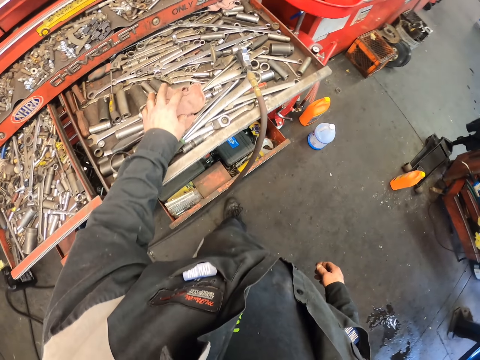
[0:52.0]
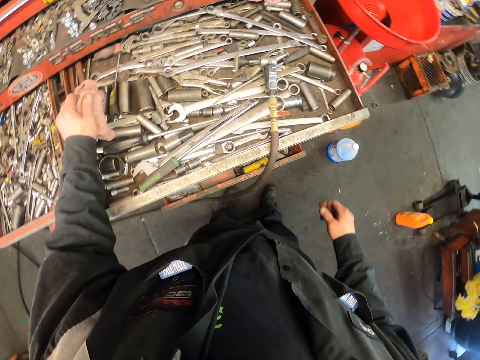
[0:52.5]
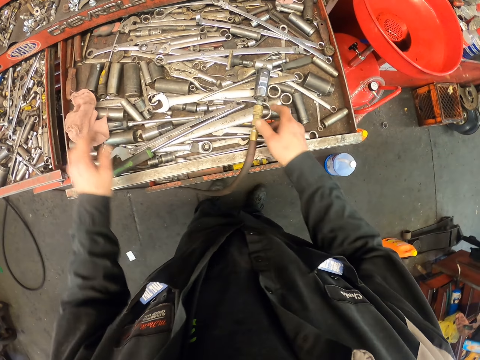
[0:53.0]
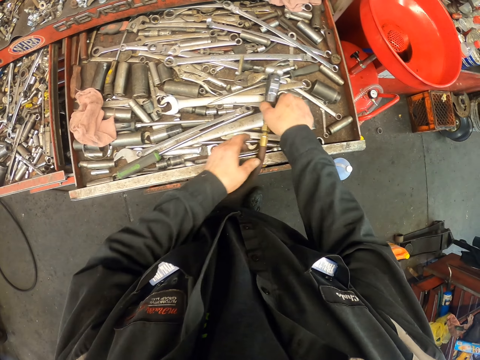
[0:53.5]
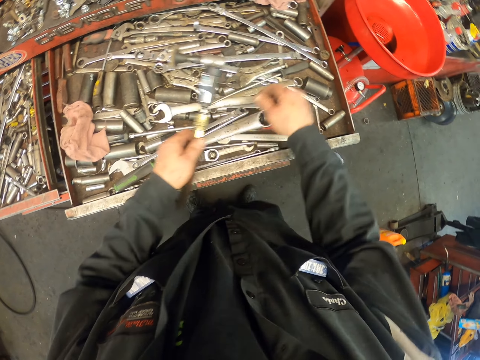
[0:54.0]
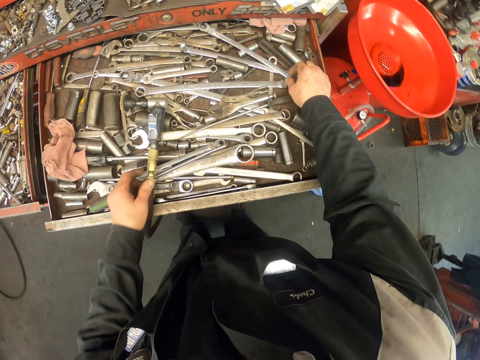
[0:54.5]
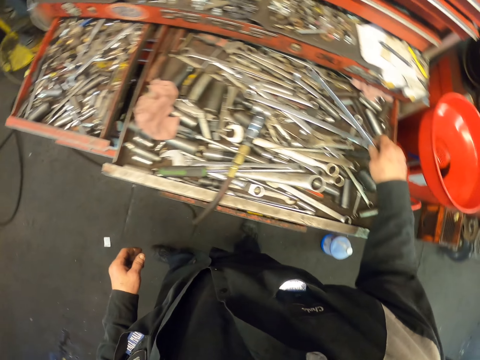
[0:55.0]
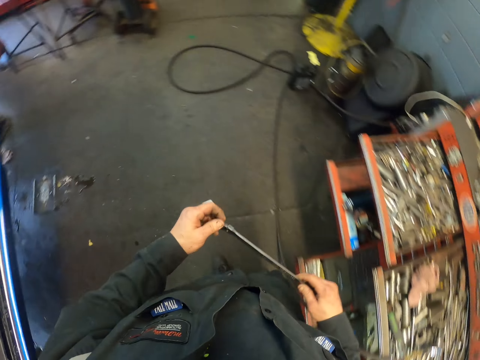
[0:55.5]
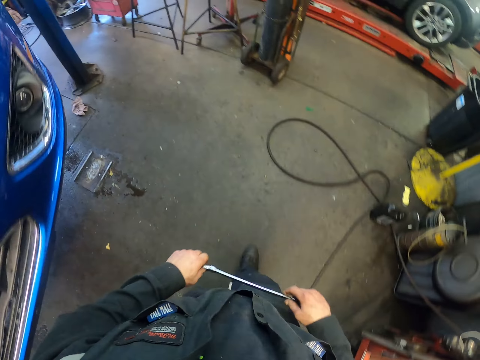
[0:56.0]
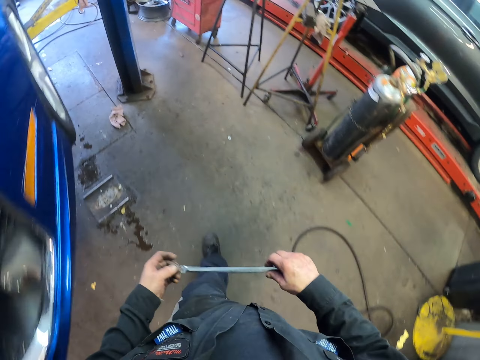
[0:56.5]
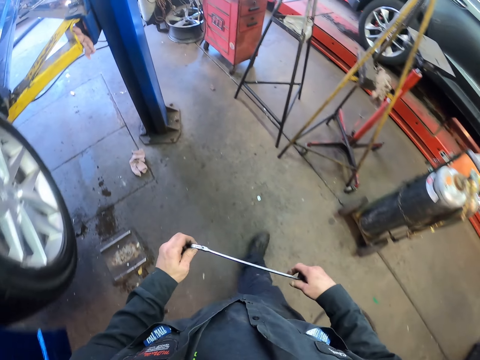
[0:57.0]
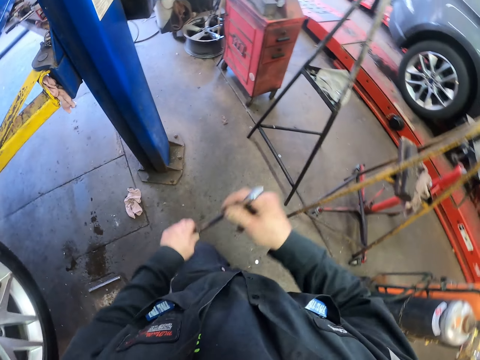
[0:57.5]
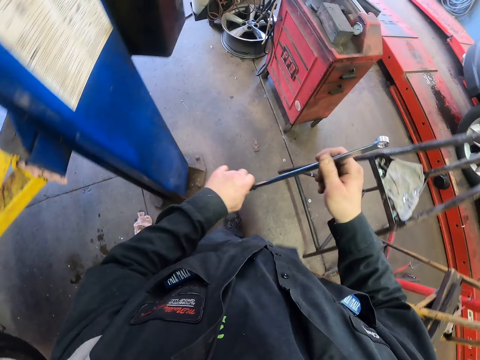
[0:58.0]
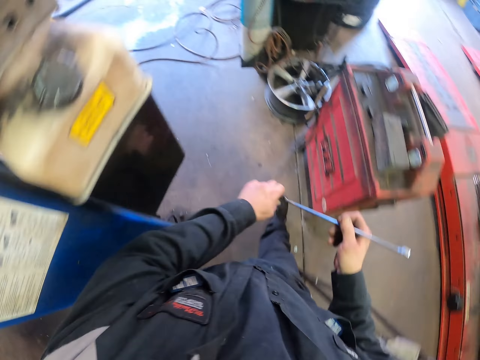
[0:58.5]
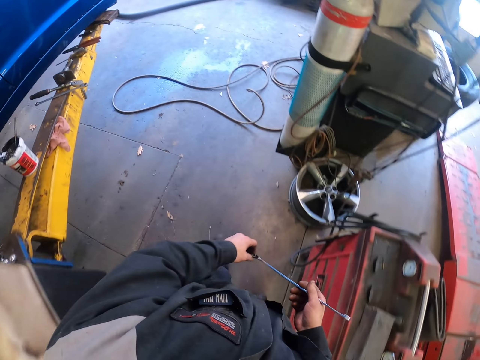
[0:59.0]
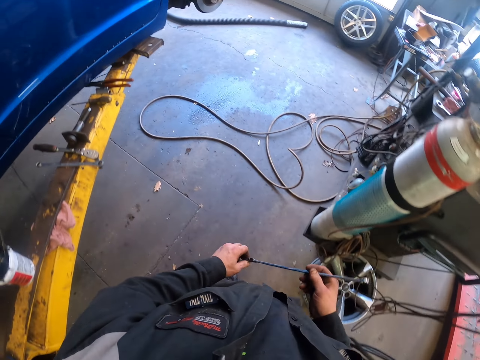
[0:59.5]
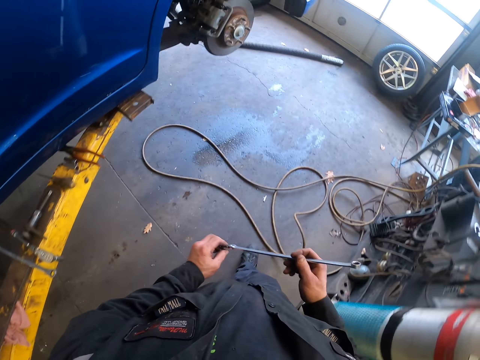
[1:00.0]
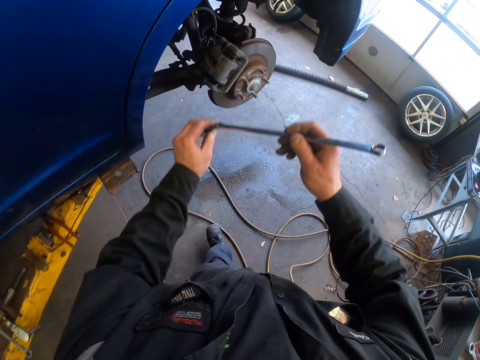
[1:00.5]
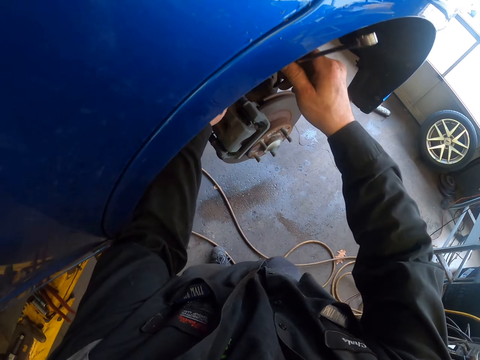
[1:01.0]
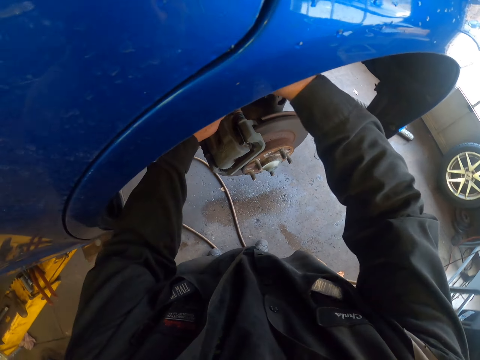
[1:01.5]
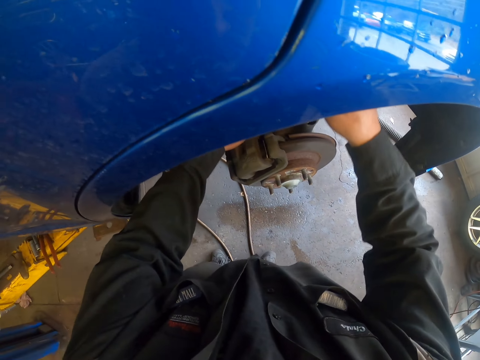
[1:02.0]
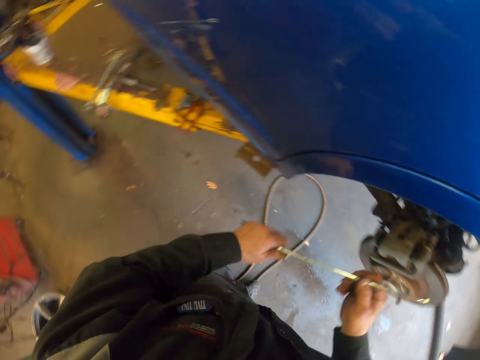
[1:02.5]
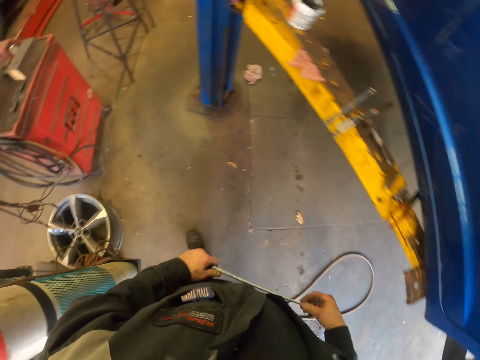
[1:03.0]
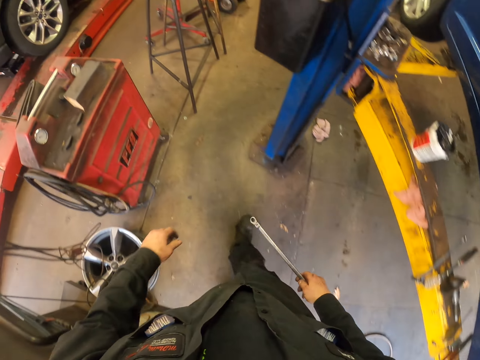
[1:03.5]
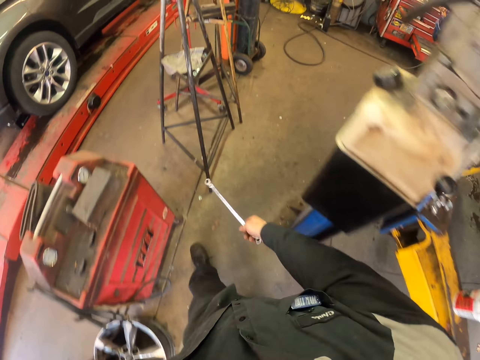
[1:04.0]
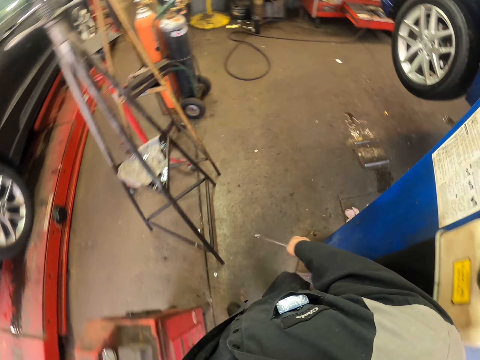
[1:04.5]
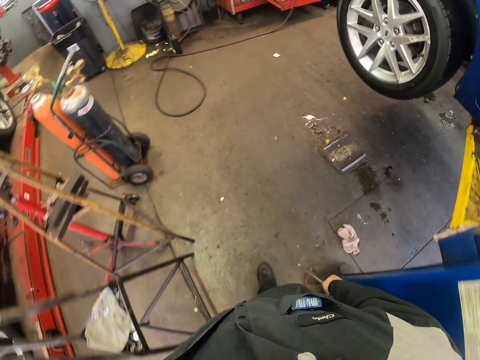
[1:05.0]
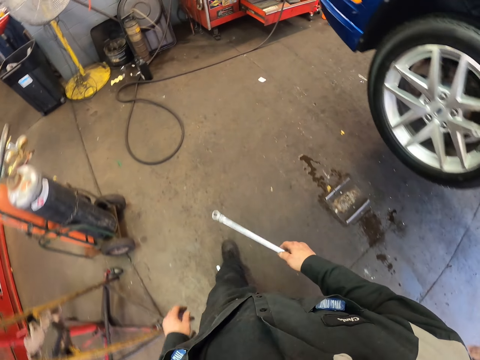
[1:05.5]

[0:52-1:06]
The camera wearer moves a cloth in the drawer. They pick the towel in the stool box, and place the towel in the stool box. They move something on the drawer. They pick a spanner in the drawer. They turn around. They walk around. They turn the spanner. They move the spanner in the wheel bearing system. They put the spanner under the car. They turn around. They walk around.

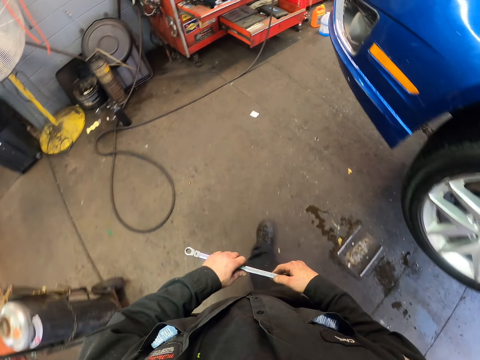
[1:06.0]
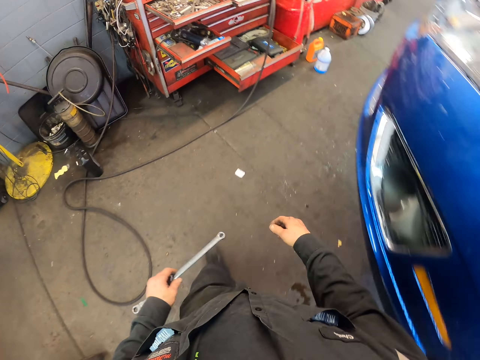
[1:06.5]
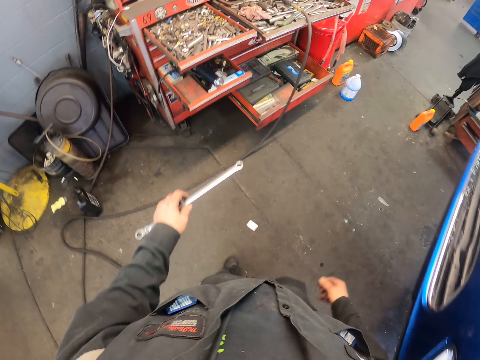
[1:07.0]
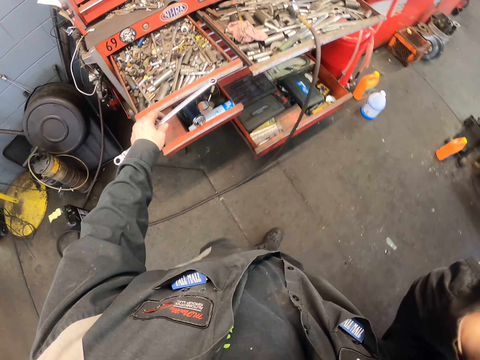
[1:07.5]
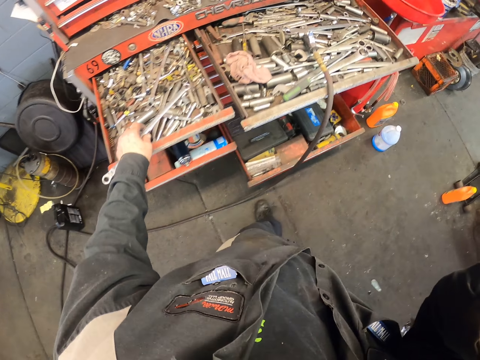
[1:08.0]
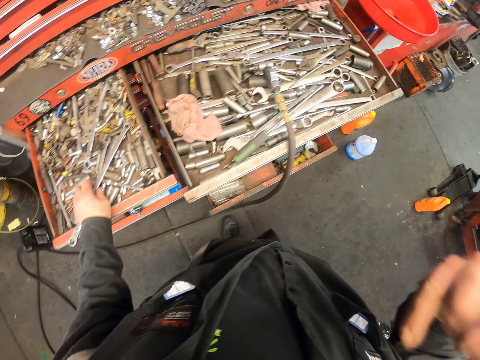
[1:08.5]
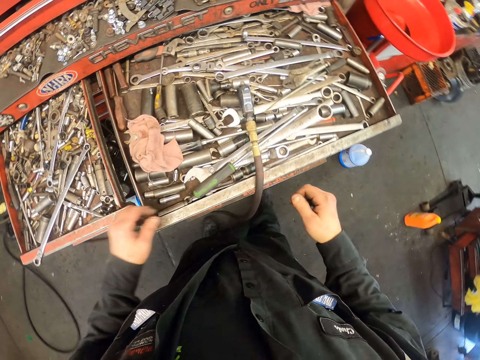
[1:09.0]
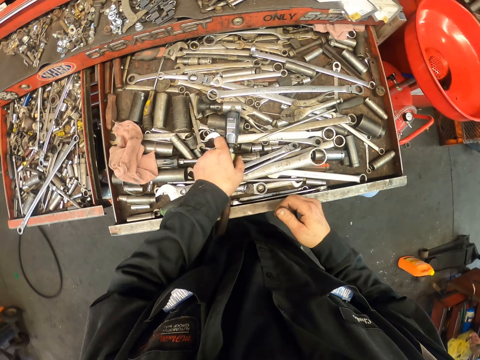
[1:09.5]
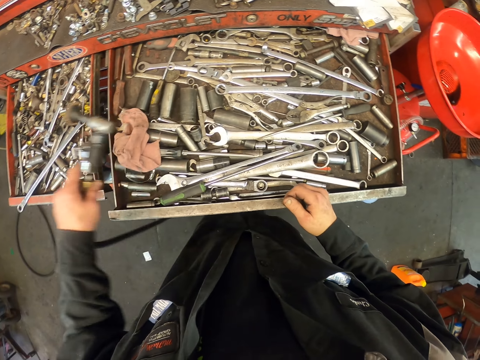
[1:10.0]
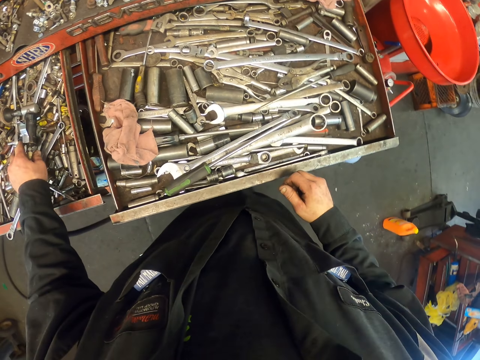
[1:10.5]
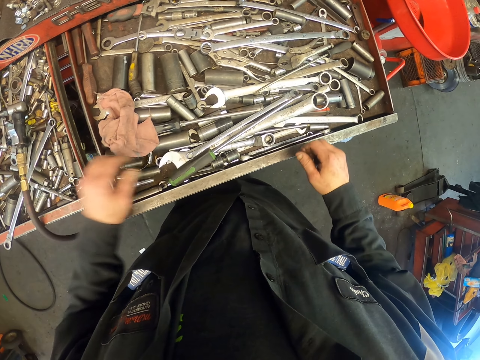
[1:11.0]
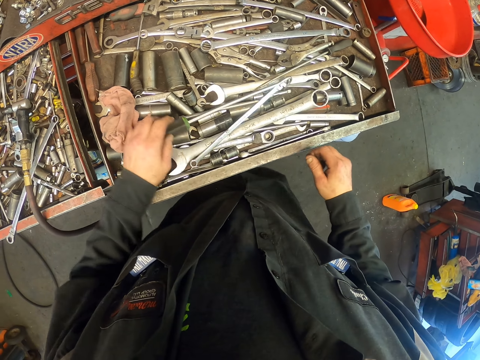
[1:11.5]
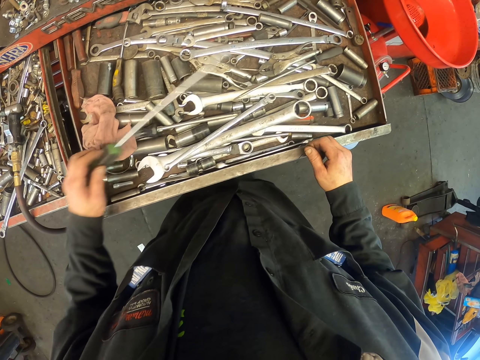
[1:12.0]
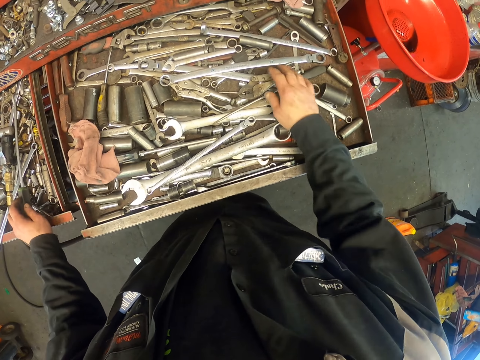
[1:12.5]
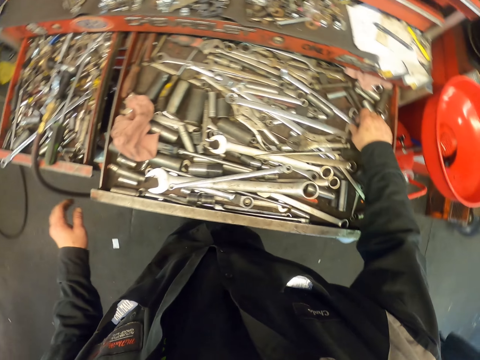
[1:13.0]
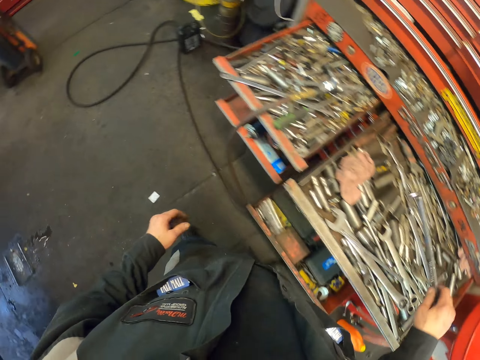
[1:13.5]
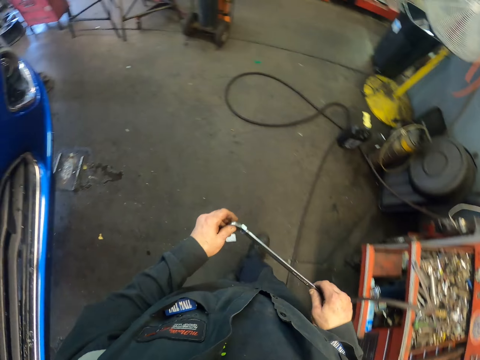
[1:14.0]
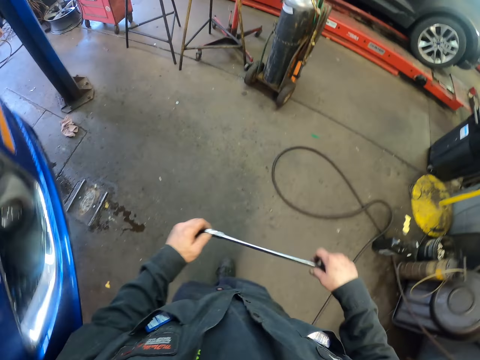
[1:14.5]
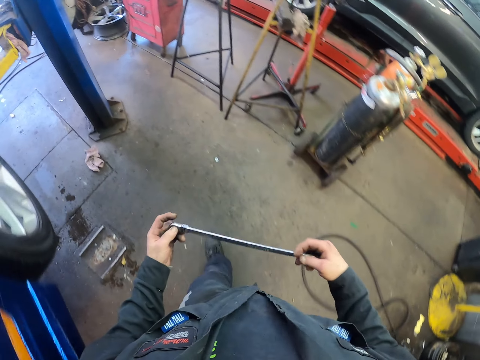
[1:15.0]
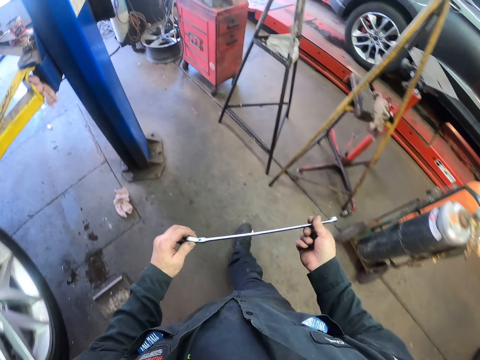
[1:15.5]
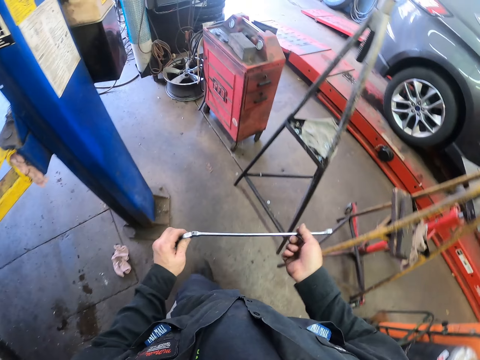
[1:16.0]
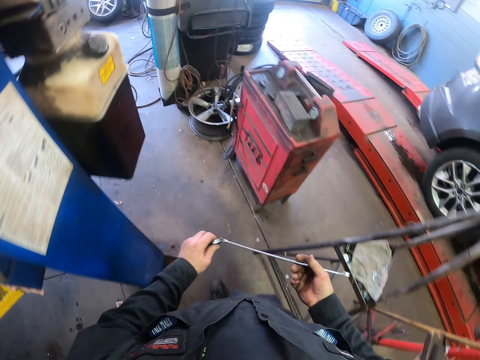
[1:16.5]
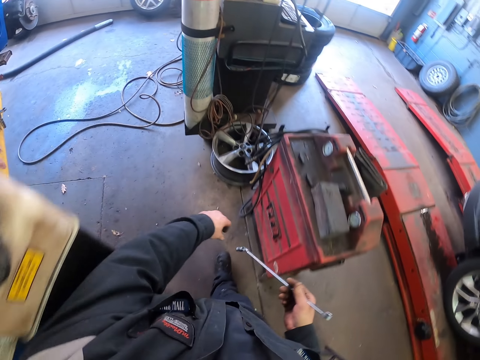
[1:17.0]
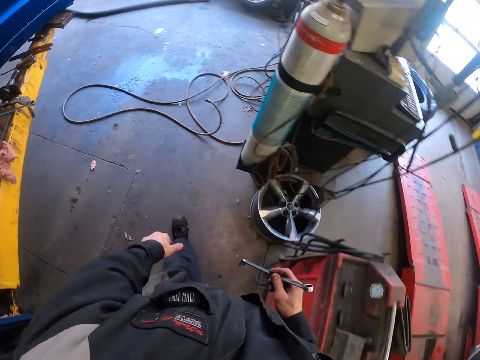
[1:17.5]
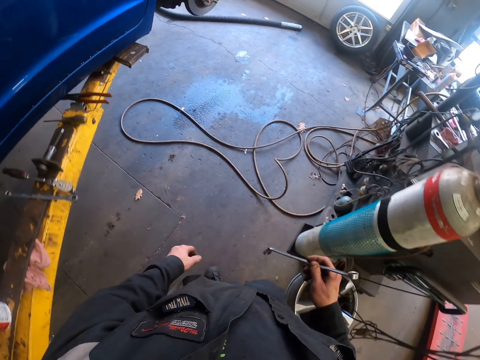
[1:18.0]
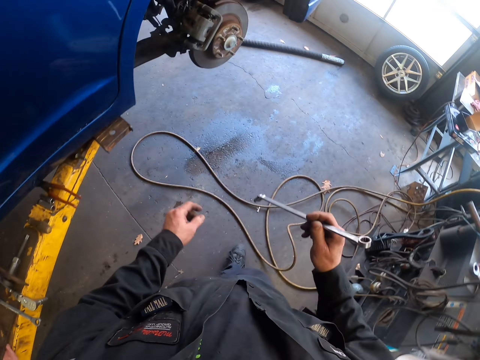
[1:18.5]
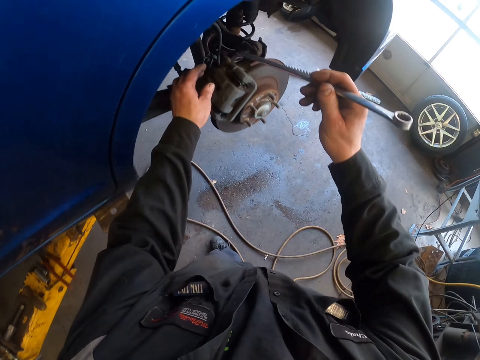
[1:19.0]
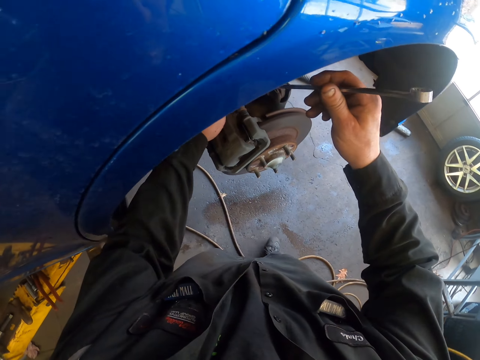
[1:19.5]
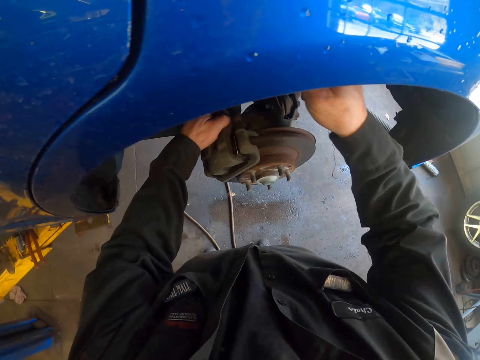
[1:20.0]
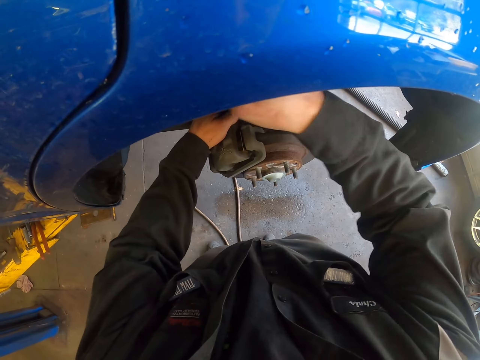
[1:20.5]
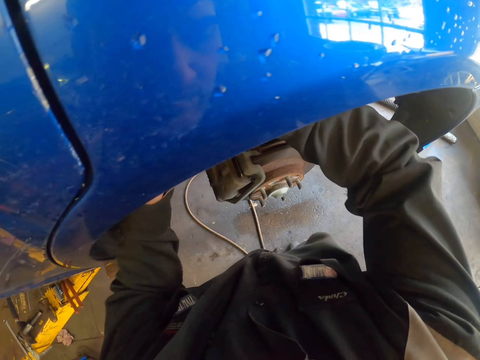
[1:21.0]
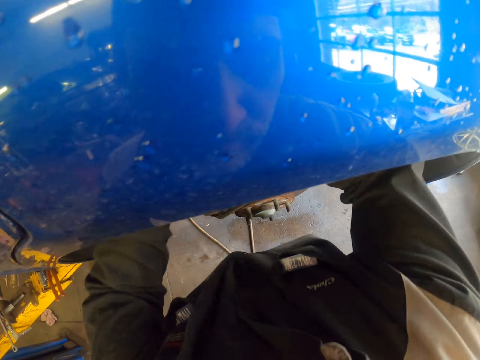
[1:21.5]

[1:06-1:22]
The camera wearer picks the spanner with the other hand. They scratch the head. They put the spanner in the drawer. They pick something in the drawer. They put the object in the drawer. They pick a screwdriver in the drawer. They put the screwdriver in the drawer. They pick the spanner in the drawer. They turn around. They walk around. They turn the spanner. They loosen the caliper bolts with the spanner.
